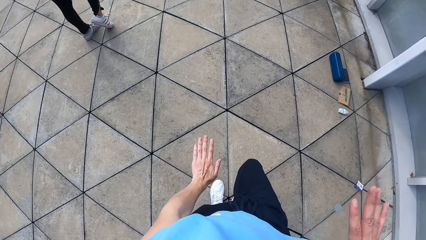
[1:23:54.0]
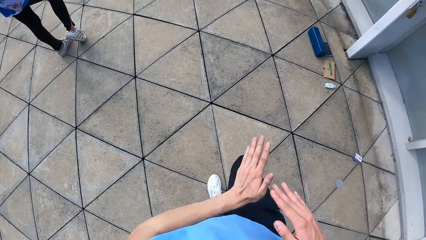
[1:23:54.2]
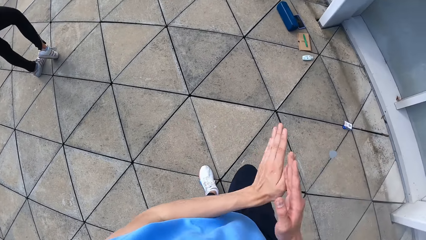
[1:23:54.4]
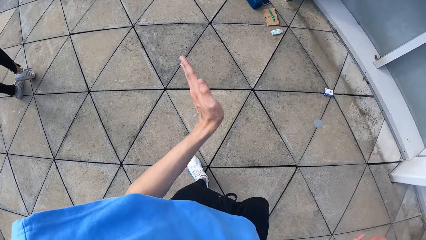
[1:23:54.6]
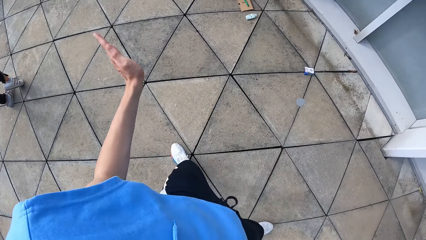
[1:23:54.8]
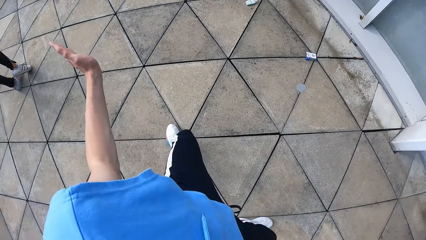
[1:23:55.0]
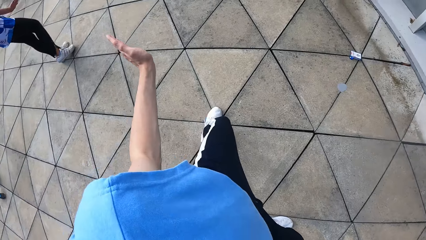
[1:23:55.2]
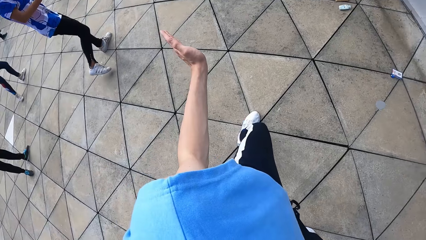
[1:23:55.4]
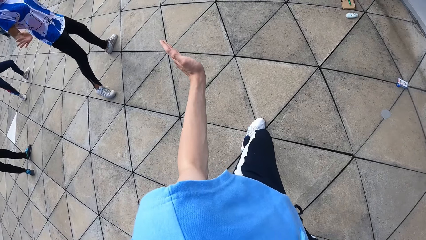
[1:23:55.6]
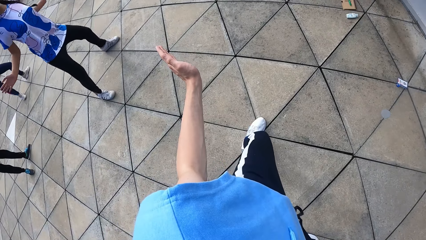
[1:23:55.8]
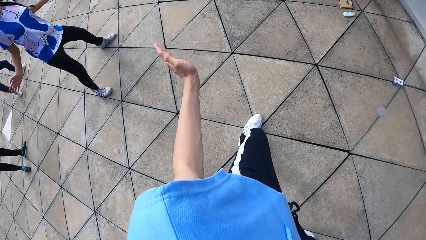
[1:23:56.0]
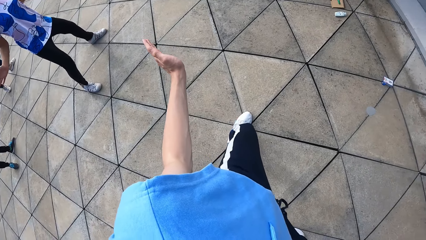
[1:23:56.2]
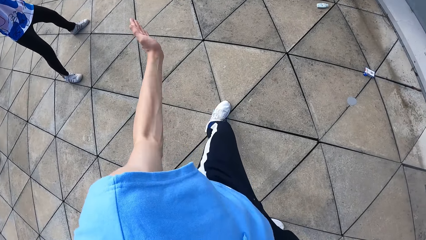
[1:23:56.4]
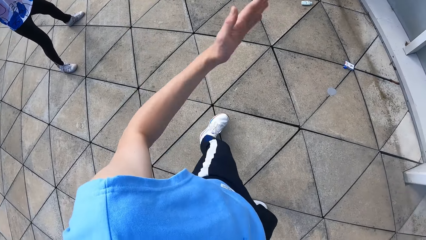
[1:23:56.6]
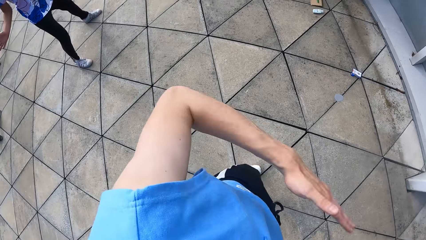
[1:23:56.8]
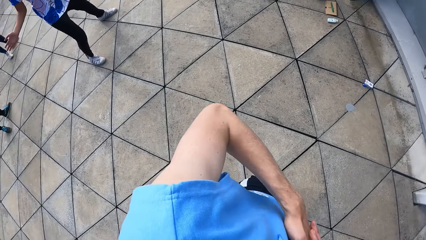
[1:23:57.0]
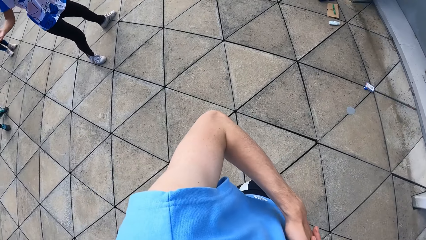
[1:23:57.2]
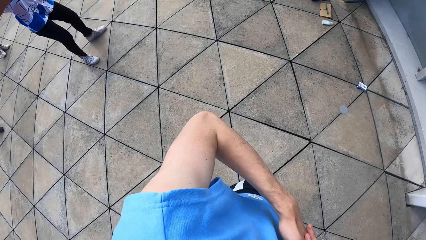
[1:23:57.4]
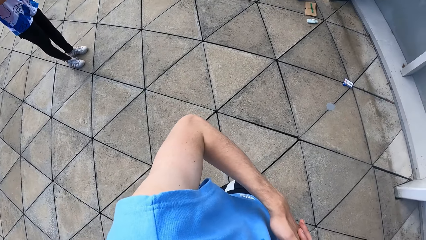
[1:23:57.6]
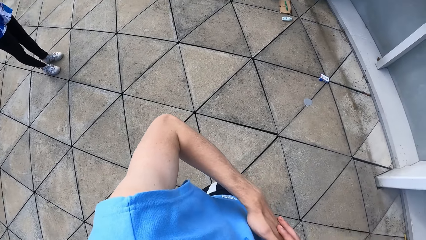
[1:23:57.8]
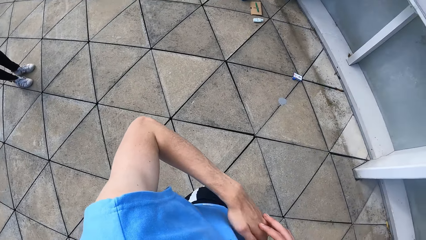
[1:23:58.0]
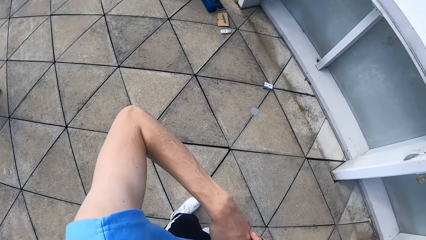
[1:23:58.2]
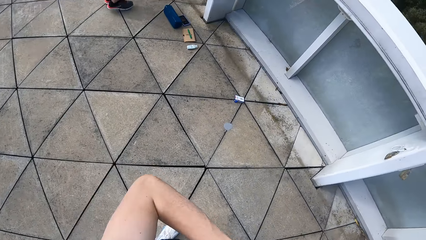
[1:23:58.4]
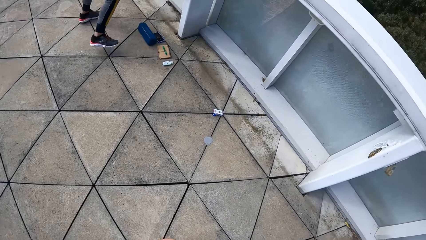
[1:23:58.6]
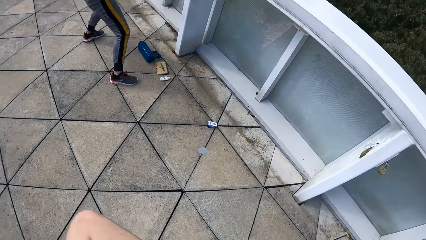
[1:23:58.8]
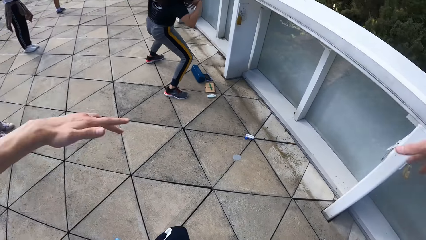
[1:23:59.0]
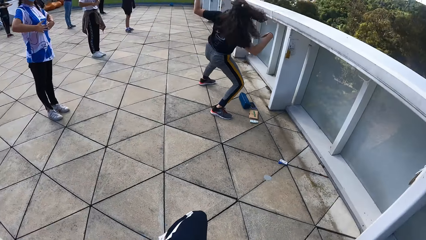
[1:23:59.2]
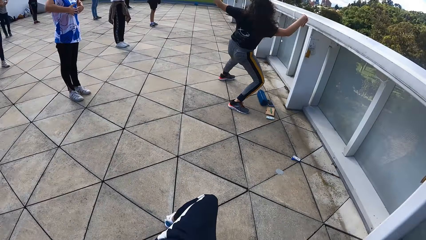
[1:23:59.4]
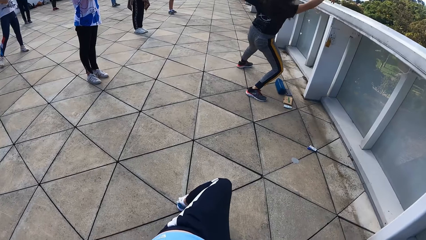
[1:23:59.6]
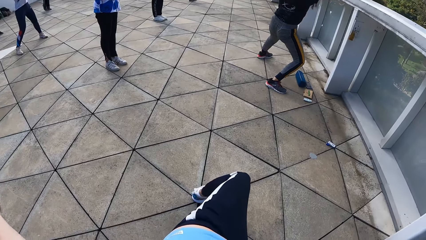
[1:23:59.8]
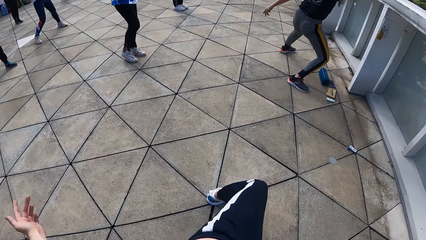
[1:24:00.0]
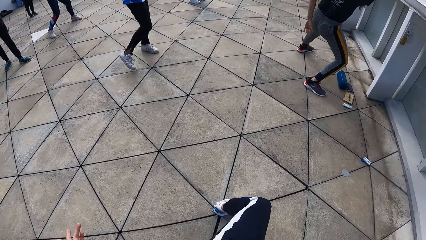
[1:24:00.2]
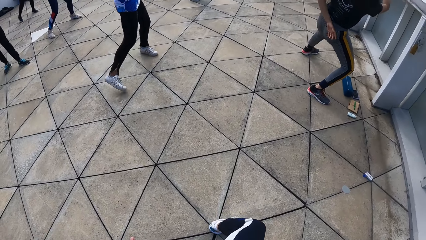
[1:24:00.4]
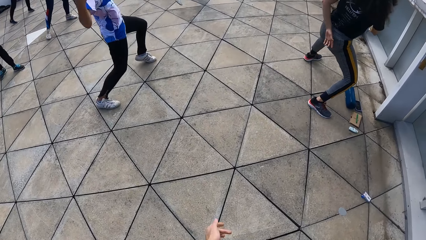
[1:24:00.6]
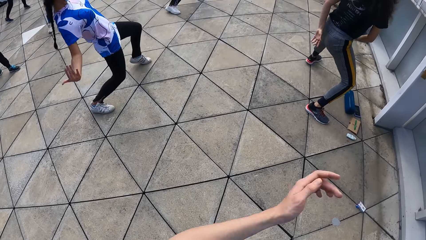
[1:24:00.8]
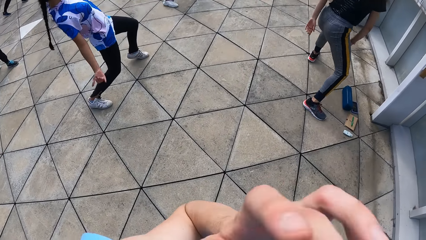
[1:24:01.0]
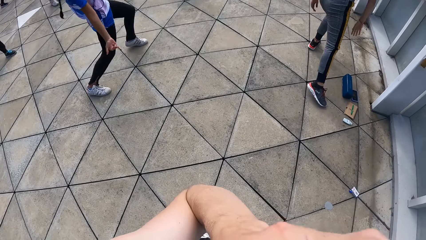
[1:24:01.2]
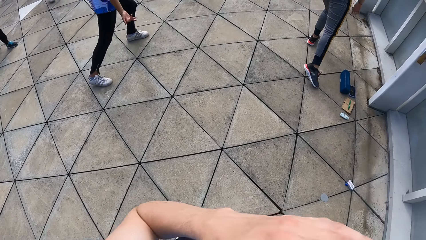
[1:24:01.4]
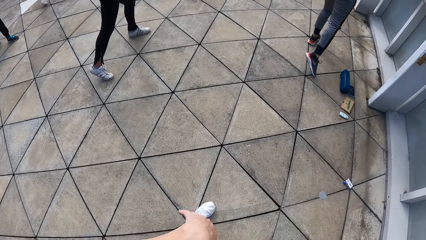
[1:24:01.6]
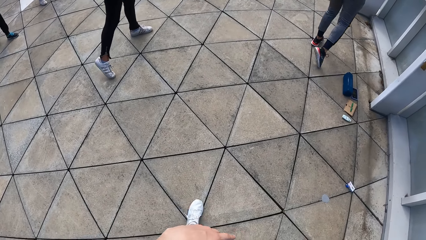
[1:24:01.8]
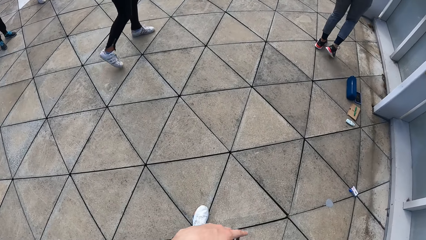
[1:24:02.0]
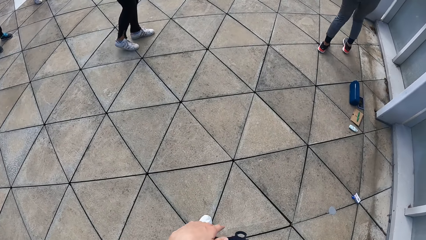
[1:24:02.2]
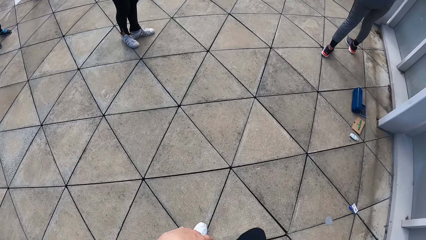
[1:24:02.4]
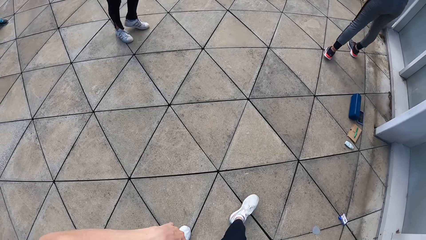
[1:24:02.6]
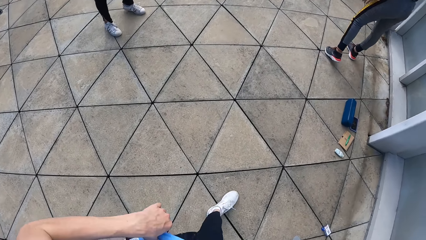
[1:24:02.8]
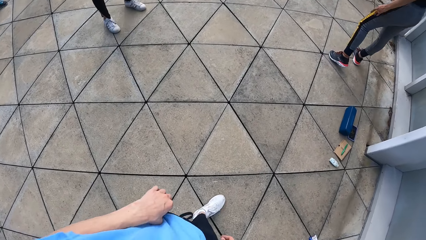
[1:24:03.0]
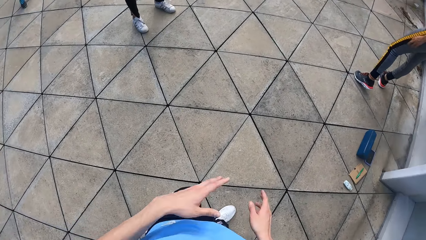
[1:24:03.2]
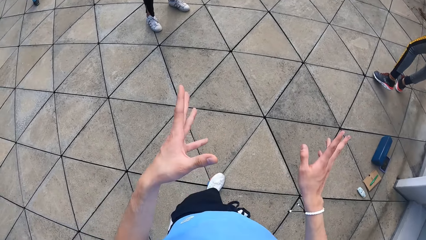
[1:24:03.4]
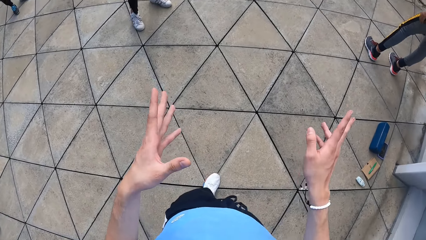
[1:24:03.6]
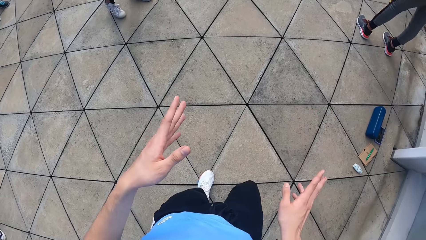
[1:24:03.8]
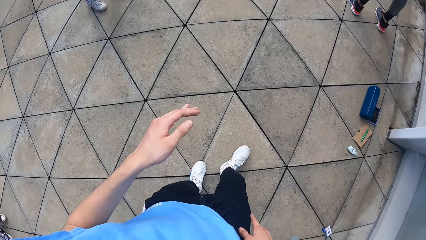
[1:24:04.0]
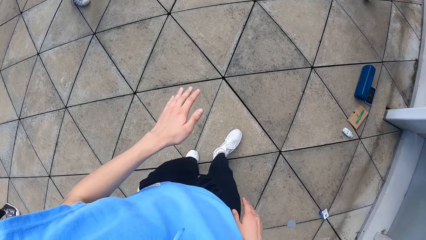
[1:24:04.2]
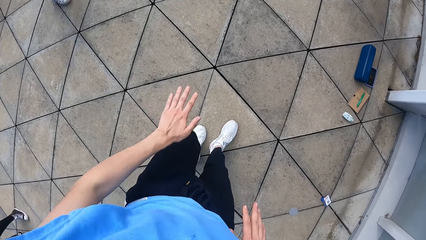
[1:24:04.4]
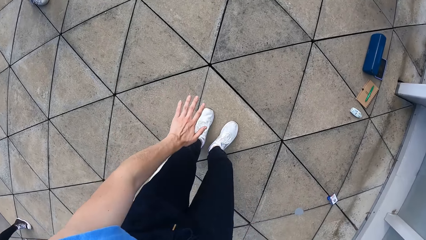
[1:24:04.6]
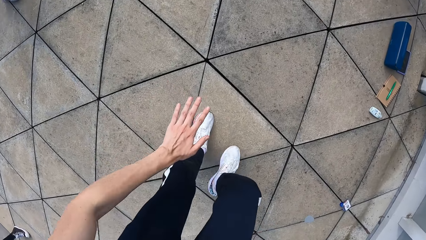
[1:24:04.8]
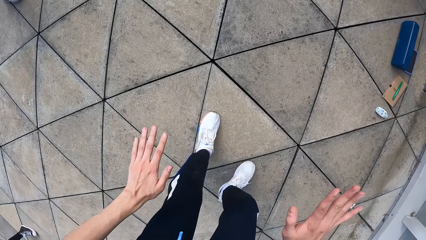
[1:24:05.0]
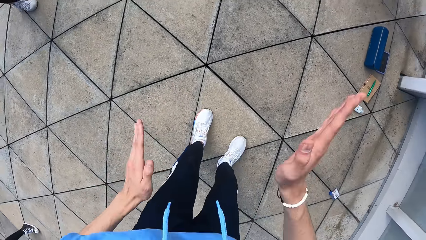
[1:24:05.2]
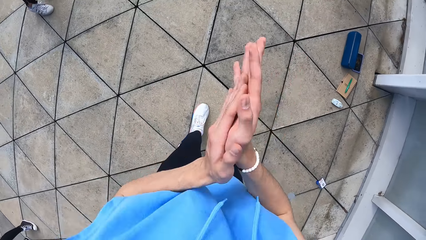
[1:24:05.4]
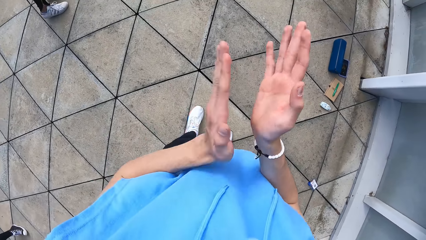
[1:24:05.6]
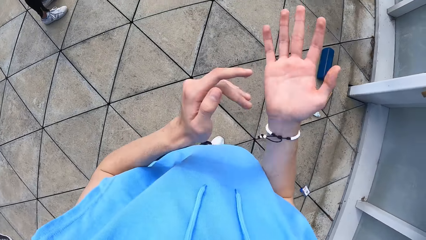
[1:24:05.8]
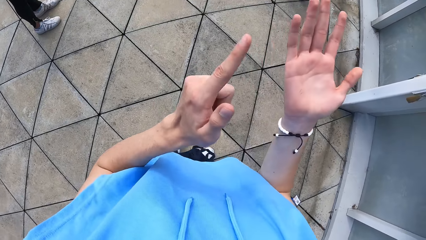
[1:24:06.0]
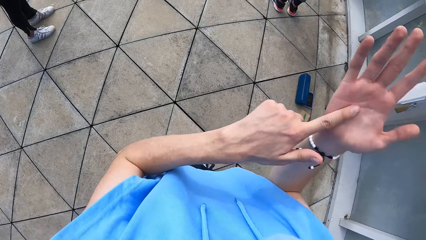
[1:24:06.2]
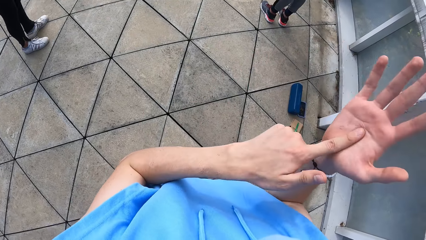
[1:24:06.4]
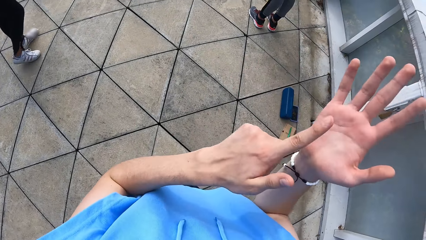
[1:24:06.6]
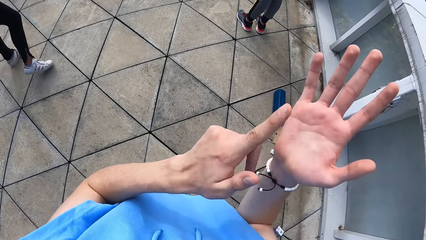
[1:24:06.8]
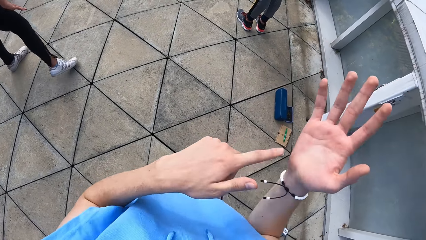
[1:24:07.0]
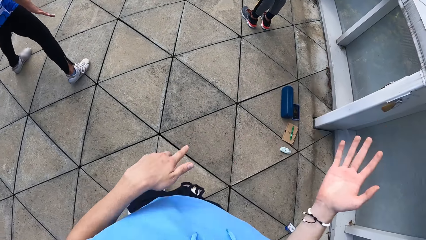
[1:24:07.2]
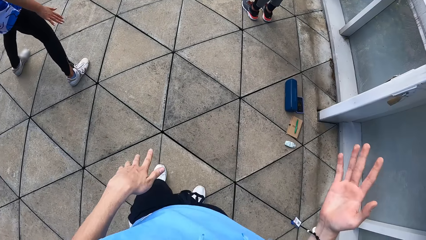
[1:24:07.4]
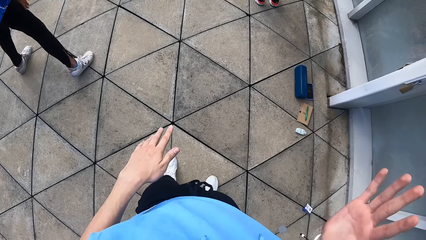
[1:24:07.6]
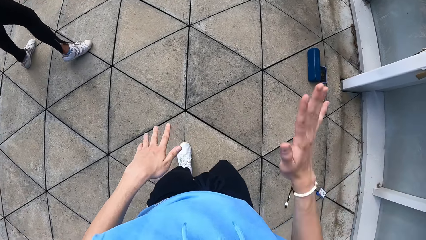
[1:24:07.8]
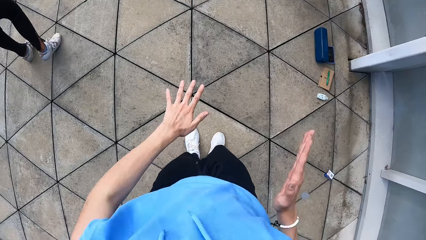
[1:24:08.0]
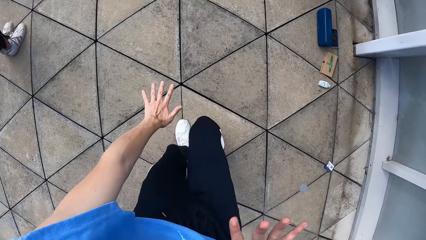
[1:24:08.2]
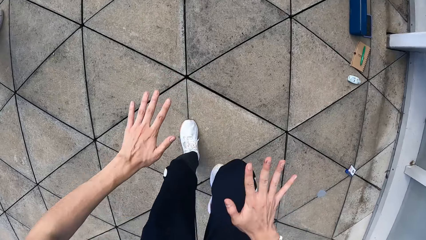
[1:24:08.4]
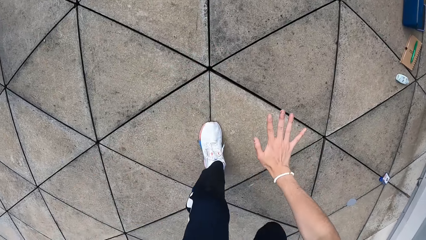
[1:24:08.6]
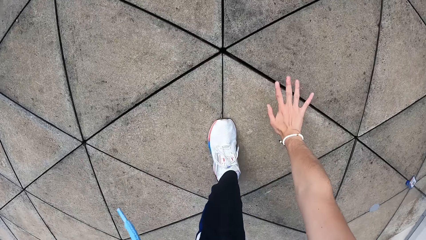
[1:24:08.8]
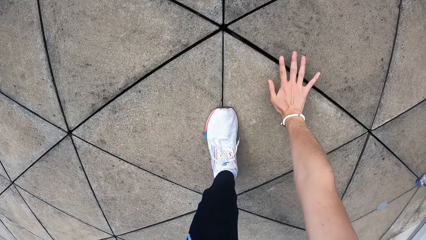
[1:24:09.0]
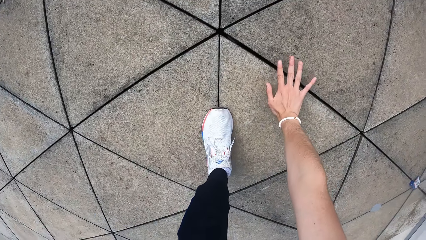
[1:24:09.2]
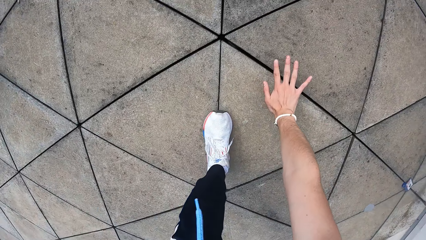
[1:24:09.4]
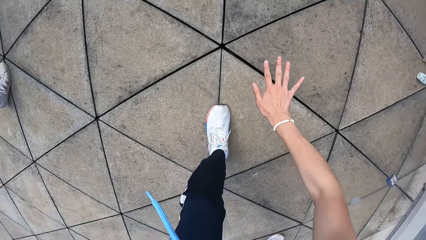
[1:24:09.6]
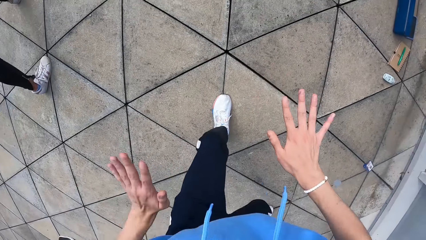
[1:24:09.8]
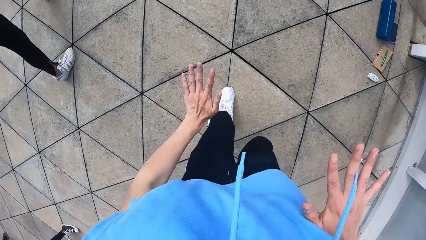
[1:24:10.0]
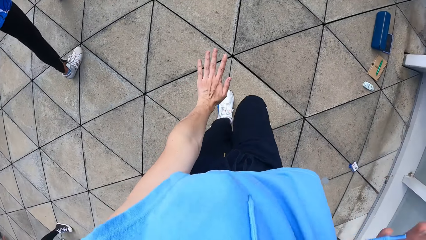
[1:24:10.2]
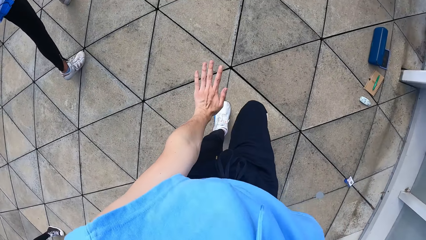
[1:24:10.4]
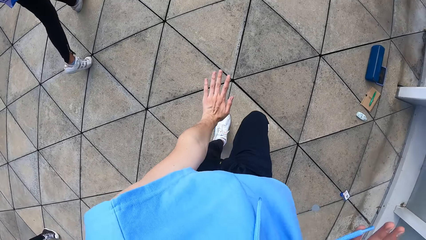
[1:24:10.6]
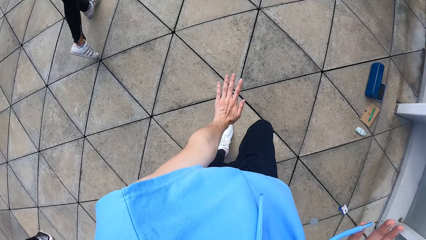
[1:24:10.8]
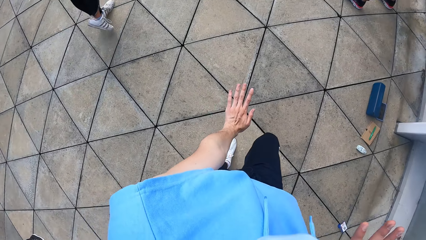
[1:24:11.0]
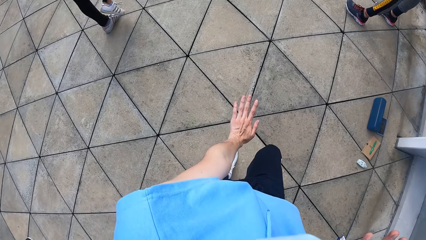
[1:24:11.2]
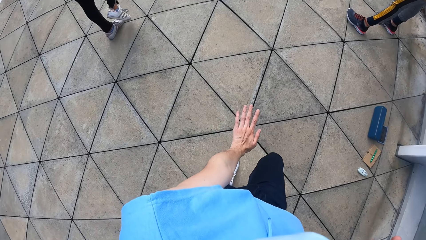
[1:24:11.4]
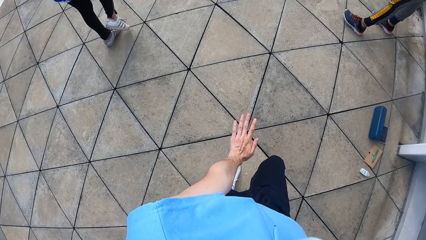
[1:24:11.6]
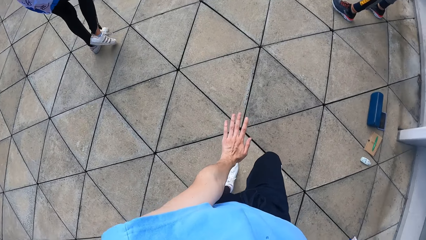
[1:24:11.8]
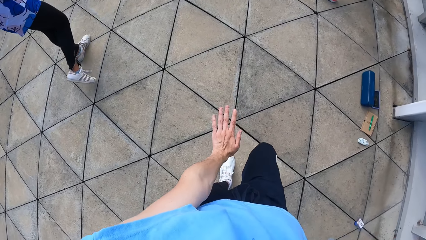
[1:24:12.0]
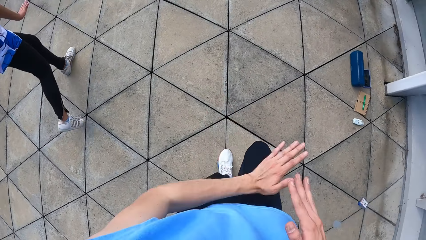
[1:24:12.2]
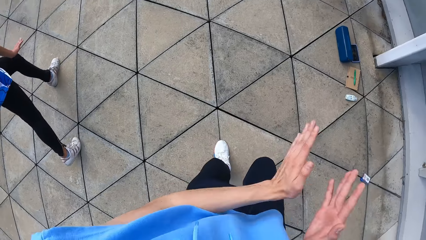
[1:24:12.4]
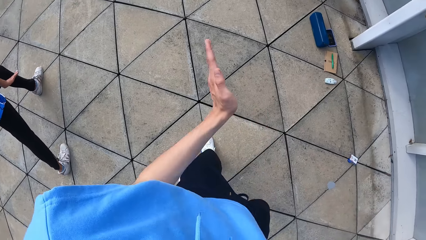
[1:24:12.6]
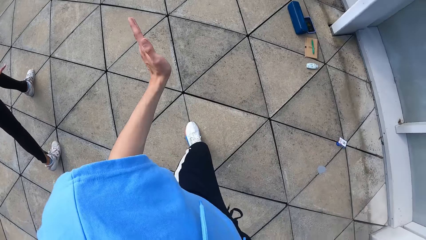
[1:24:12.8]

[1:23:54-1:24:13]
The camera wearer claps hands. They dance.
